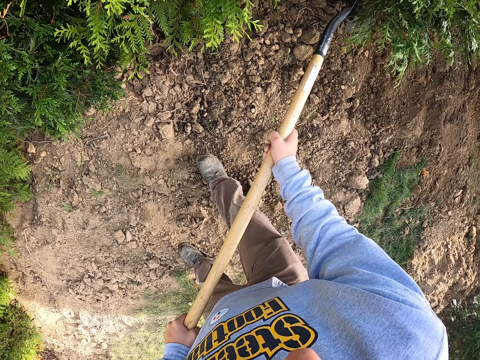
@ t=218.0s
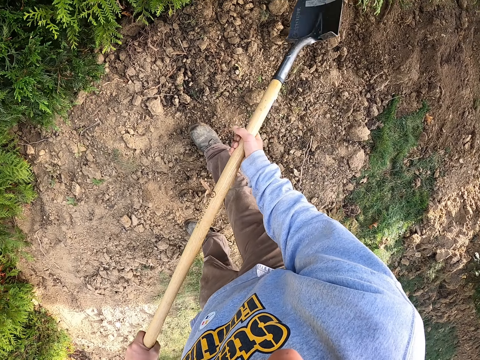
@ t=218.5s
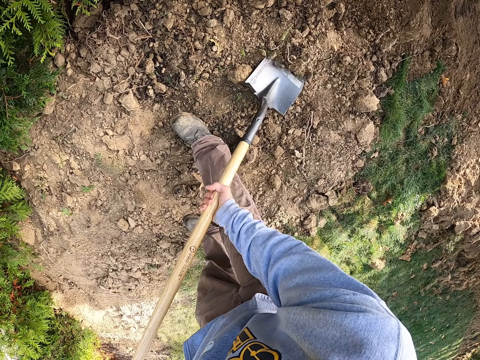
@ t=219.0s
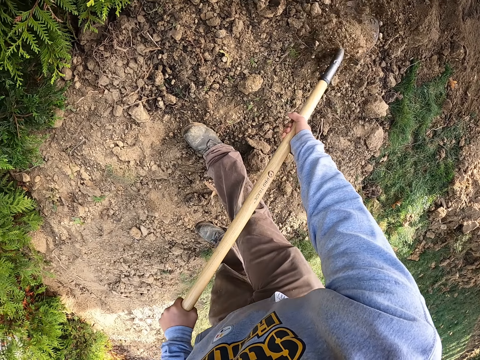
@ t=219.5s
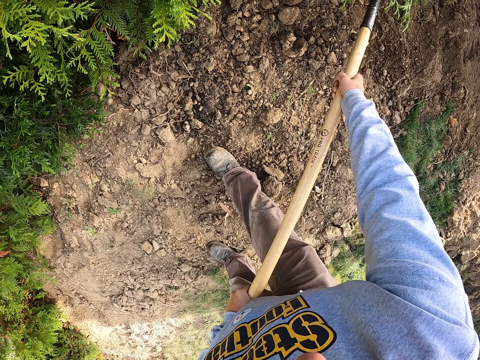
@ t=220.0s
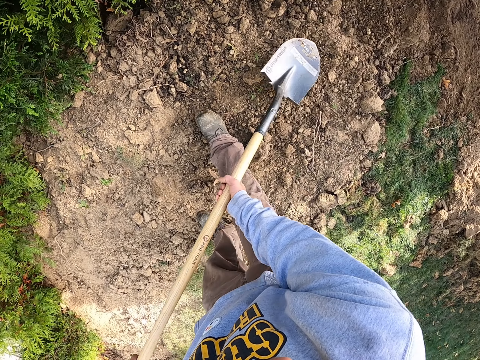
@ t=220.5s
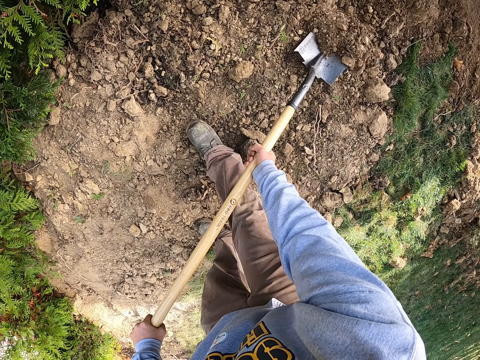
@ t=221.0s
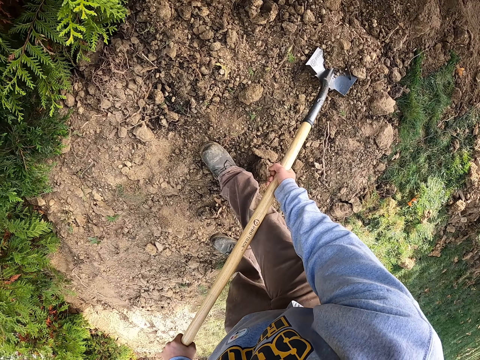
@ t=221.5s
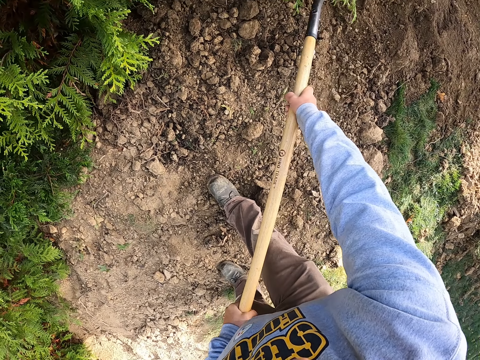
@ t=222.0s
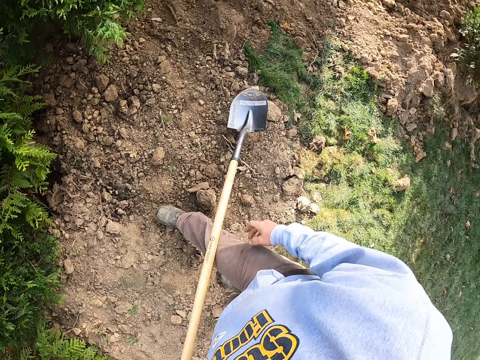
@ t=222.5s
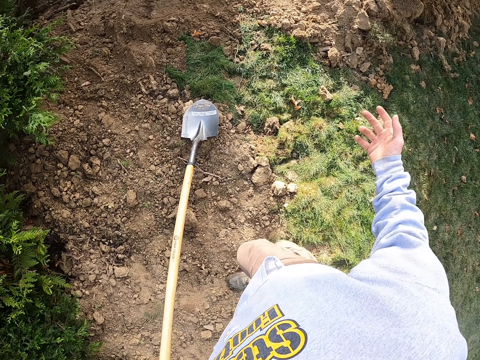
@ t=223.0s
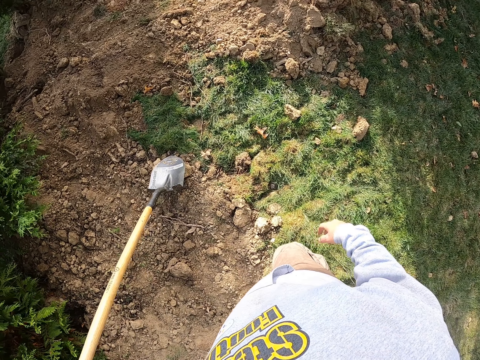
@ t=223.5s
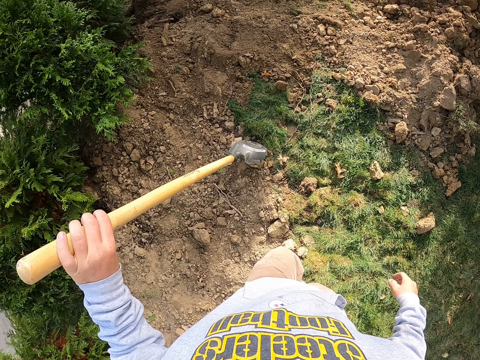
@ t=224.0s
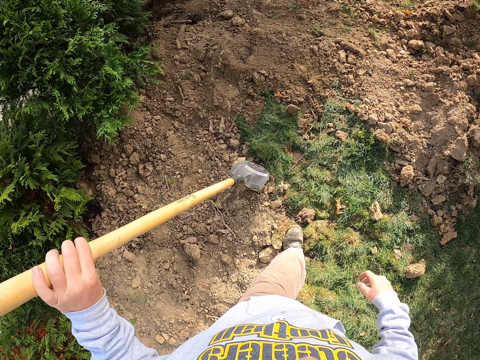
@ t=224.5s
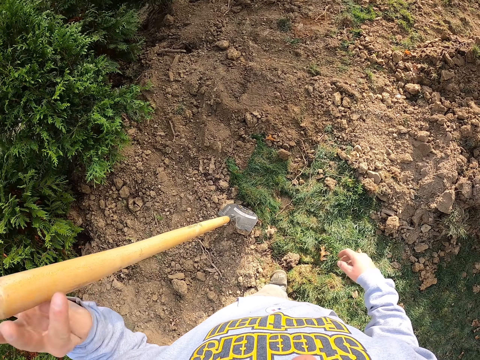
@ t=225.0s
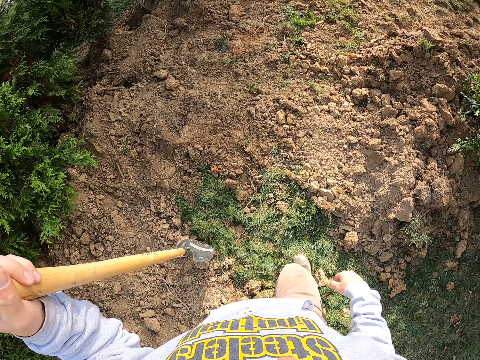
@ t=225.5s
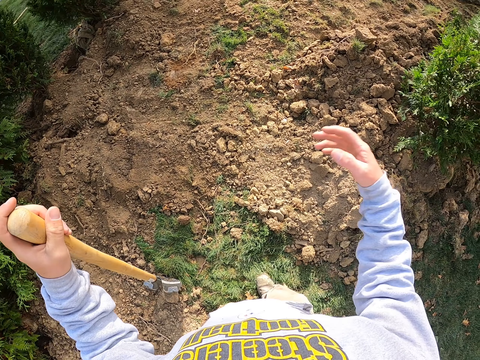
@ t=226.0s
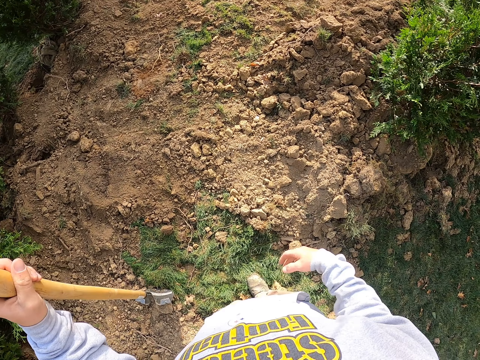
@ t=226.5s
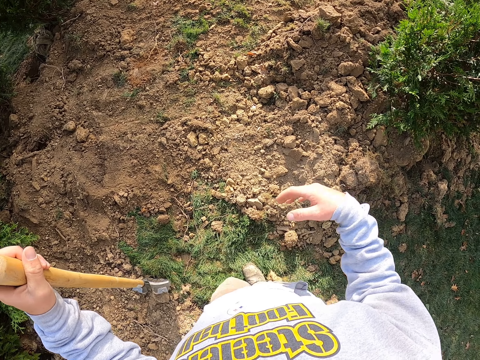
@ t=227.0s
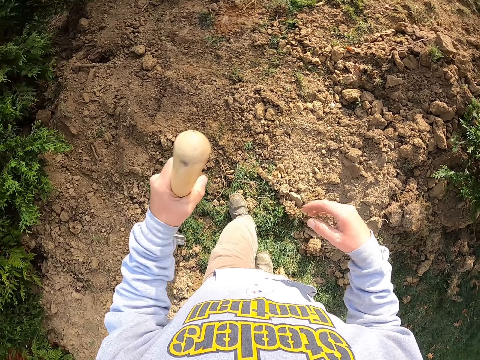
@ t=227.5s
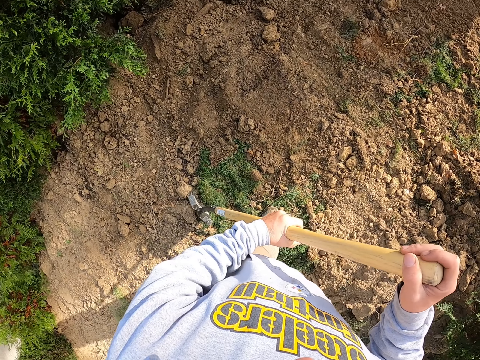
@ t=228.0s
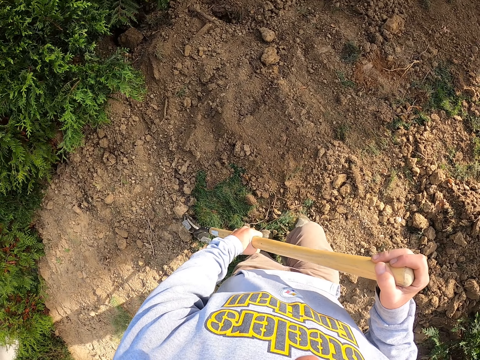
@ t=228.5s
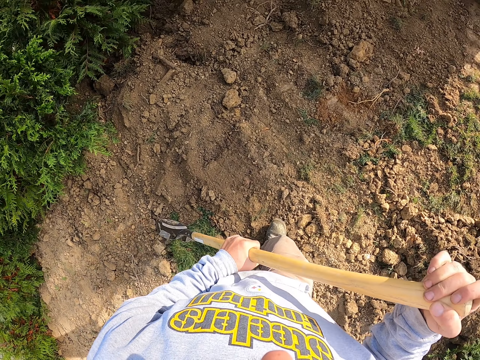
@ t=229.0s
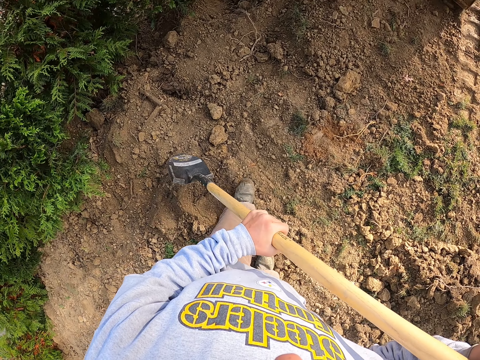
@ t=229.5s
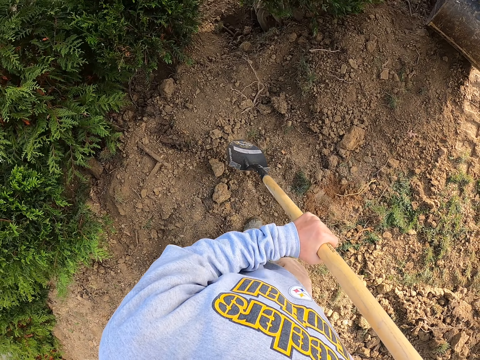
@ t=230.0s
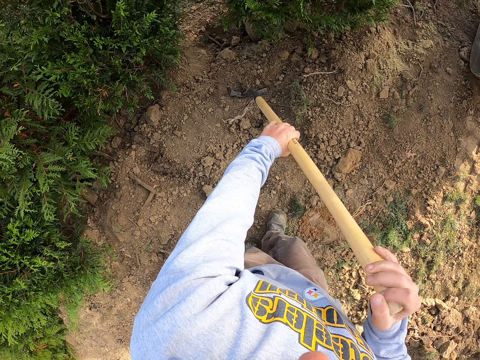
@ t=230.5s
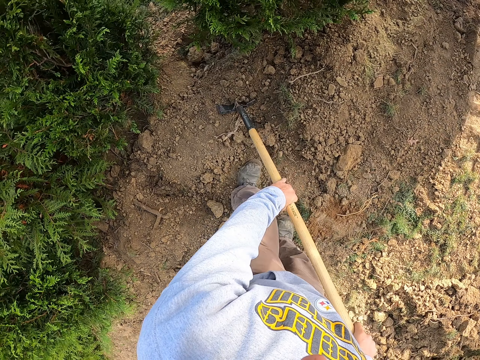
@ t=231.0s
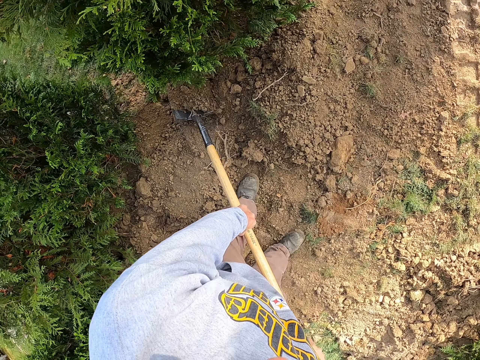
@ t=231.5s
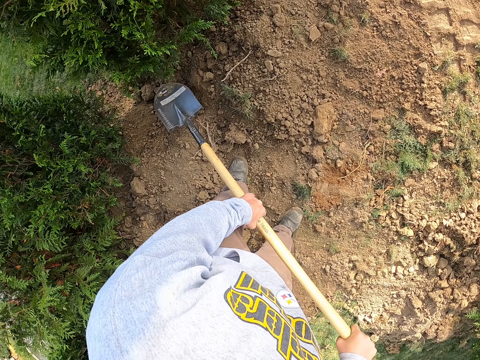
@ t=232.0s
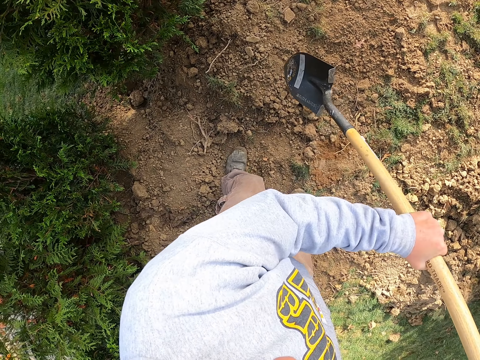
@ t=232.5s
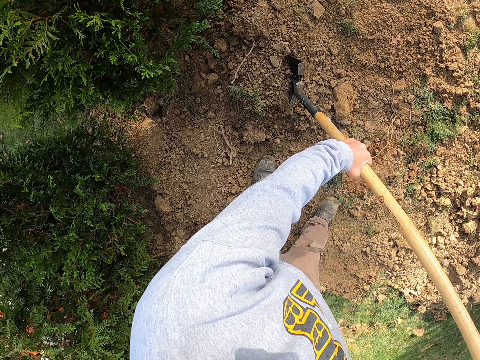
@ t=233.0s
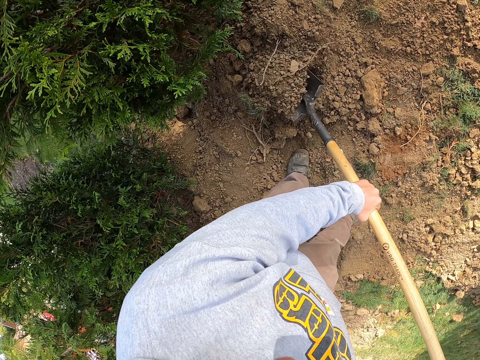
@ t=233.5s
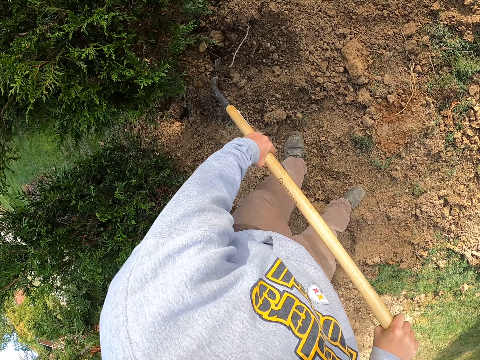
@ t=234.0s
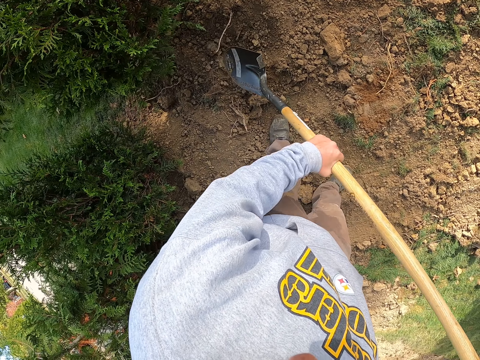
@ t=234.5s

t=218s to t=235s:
The camera wearer scoops soil with a spade. They move the right hand. They talk to a man. They move on the soil. They walk around the compound. They move the right hand. They talk to someone. They hold the spade with both hands. They scoop soil with the spade. They dig the ground with the spade.

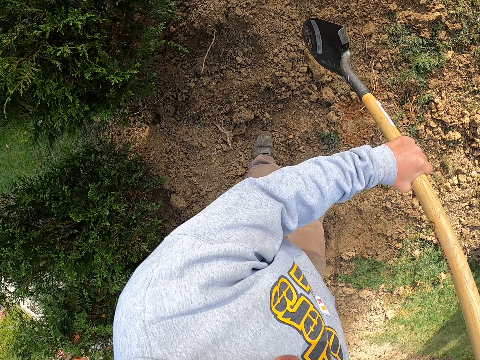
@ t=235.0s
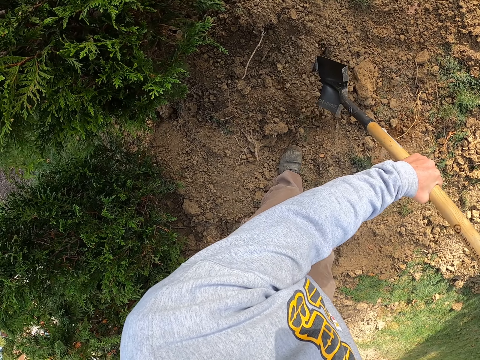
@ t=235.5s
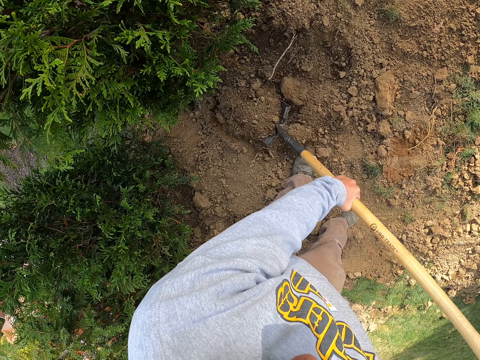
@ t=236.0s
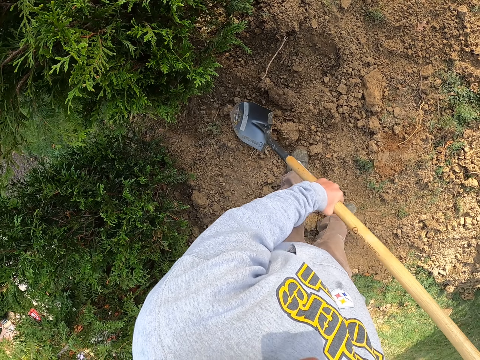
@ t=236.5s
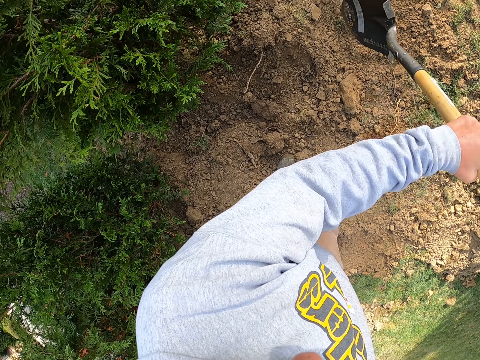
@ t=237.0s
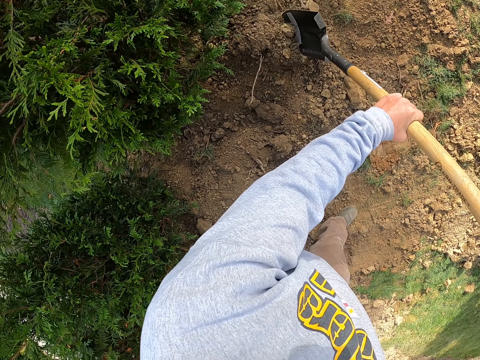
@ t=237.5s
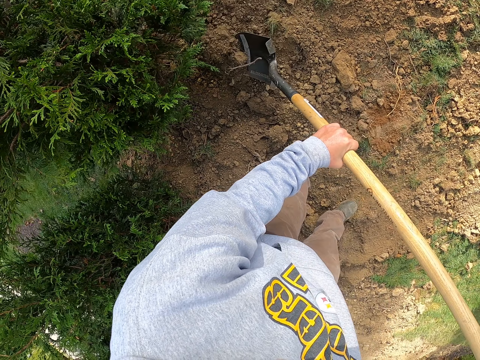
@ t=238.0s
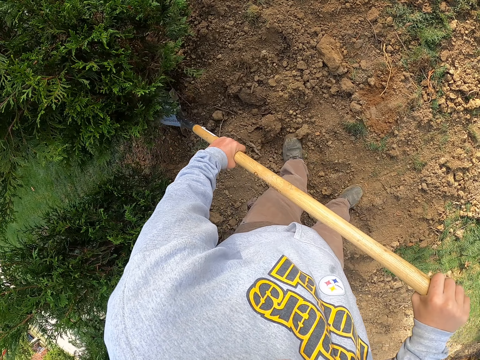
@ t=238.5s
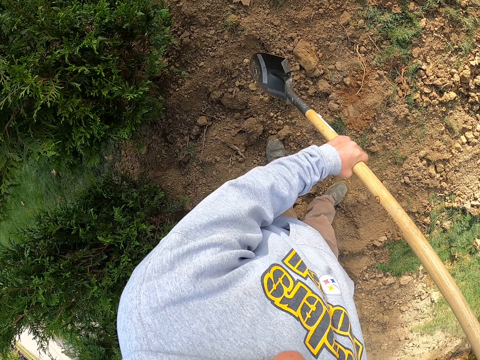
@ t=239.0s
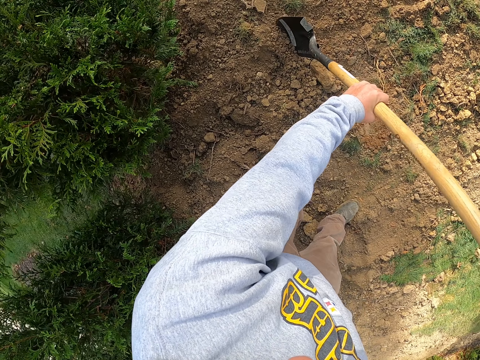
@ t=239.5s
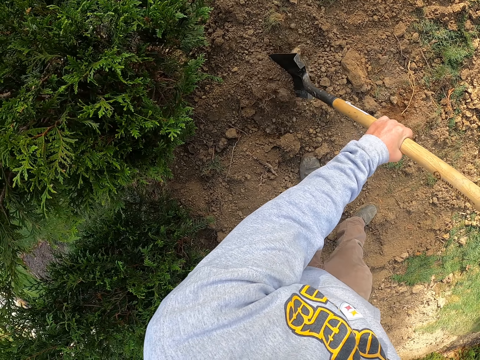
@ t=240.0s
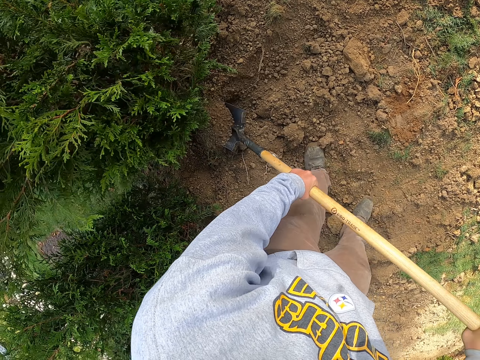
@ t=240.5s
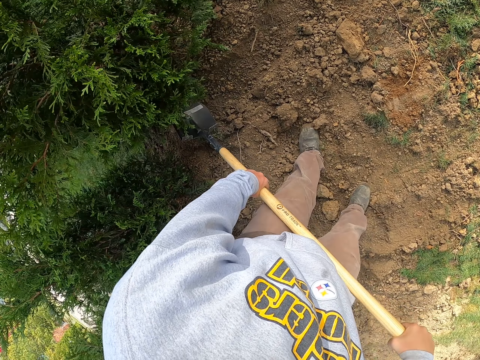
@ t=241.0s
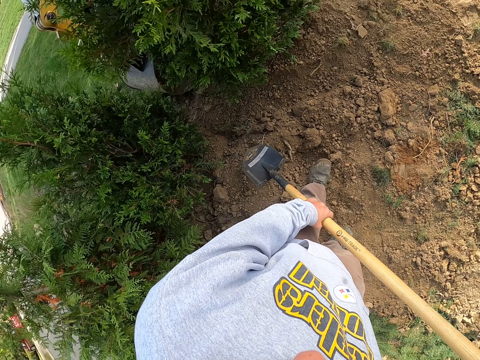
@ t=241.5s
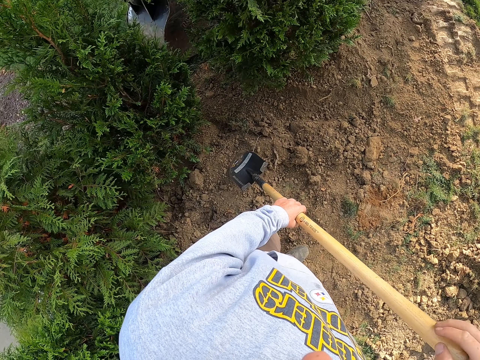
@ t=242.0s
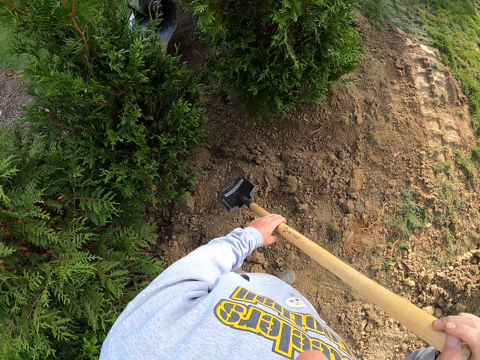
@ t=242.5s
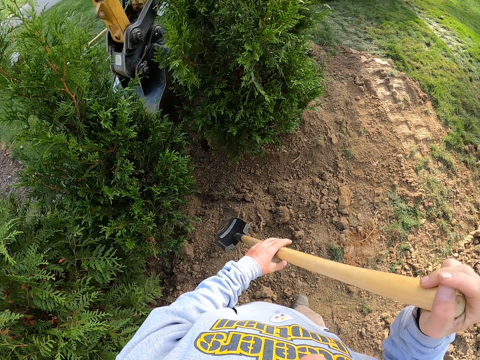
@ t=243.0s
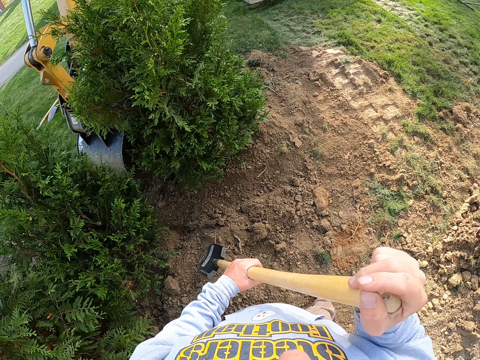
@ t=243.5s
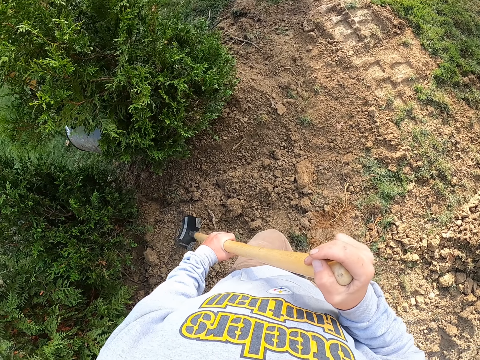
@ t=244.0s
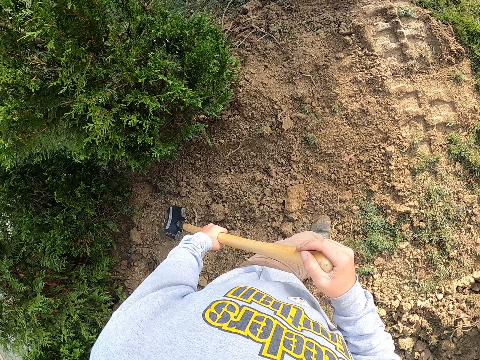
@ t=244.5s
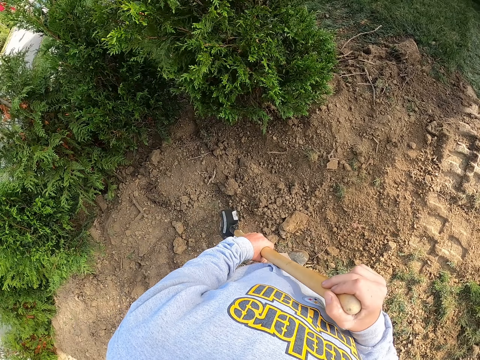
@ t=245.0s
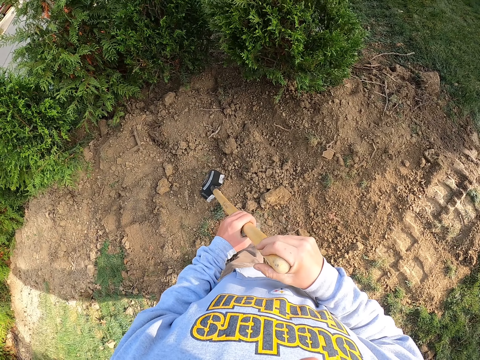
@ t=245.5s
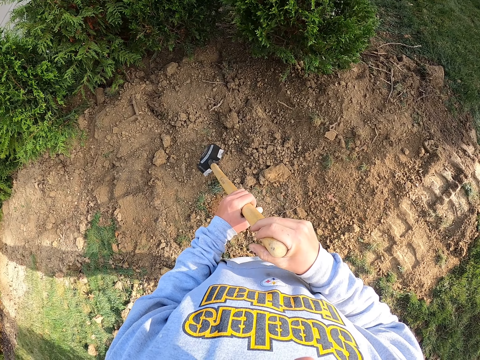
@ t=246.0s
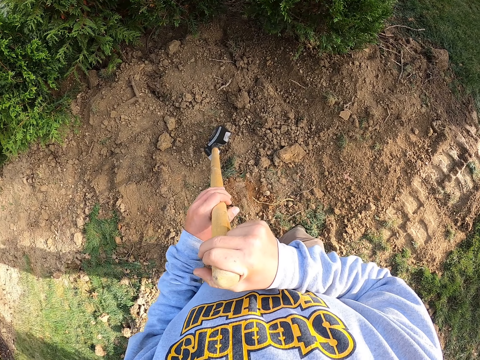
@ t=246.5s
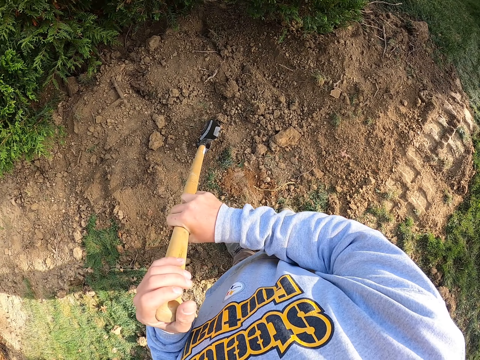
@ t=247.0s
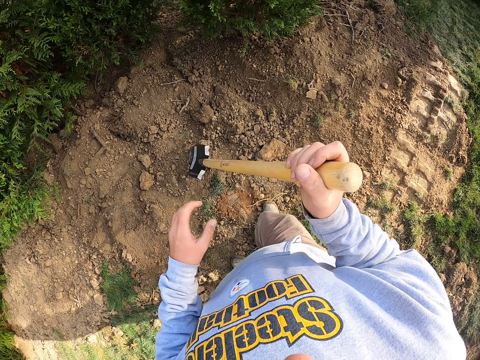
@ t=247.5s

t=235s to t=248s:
The camera wearer holds the spade with both hands. They look around the compound. They move beside a tree. They move the spade on the hands.
